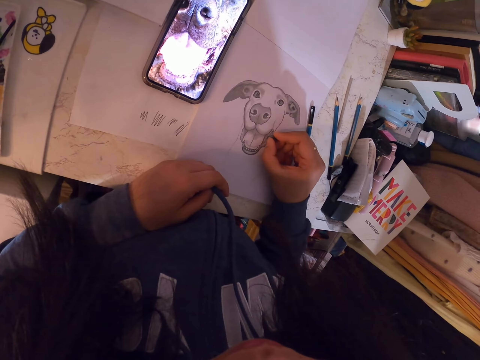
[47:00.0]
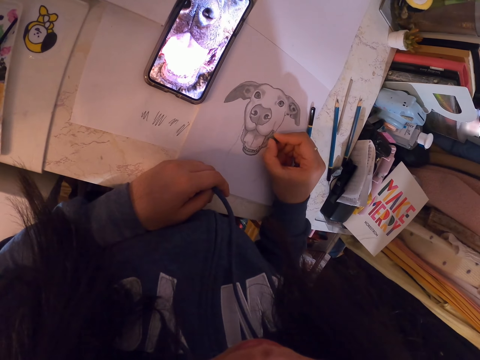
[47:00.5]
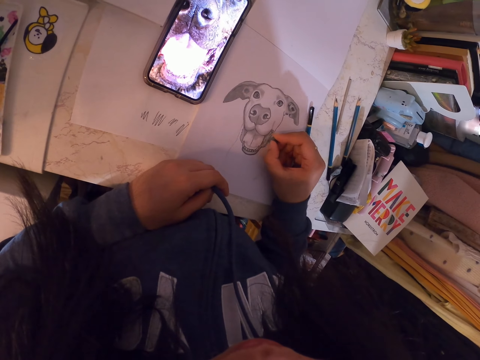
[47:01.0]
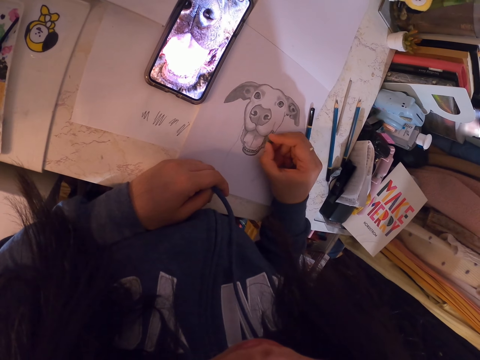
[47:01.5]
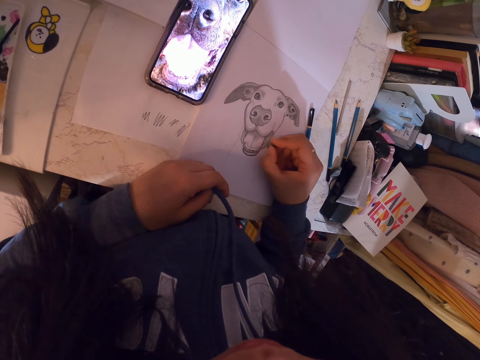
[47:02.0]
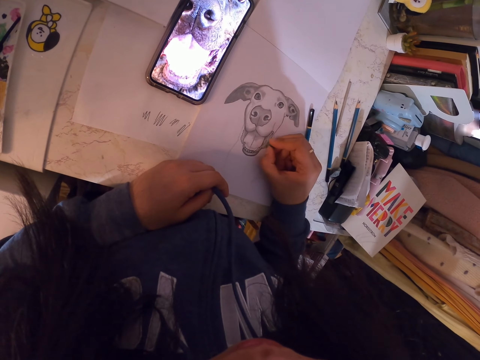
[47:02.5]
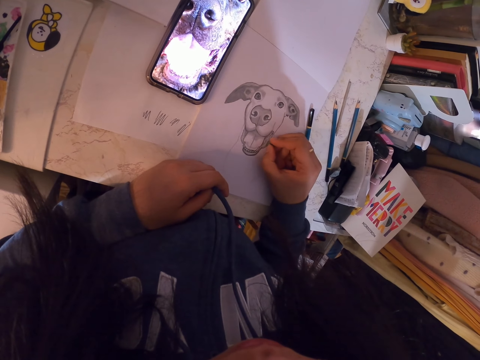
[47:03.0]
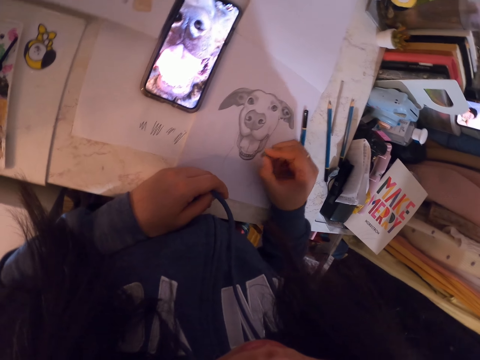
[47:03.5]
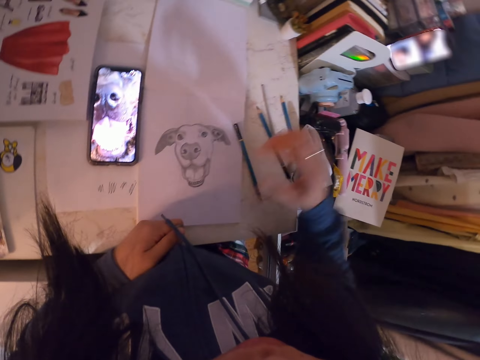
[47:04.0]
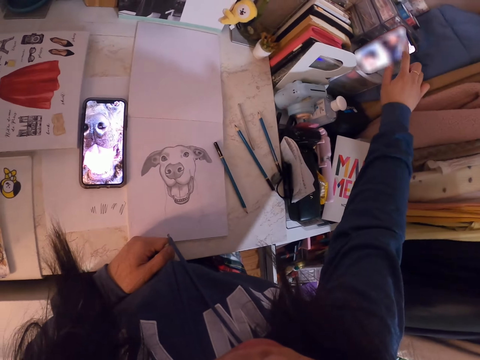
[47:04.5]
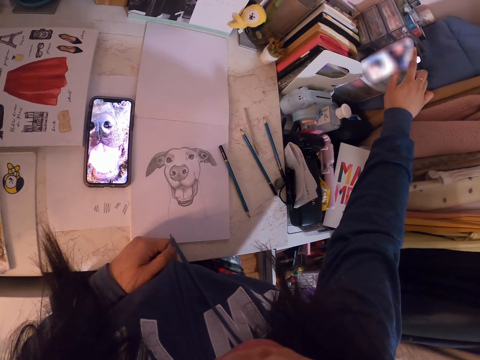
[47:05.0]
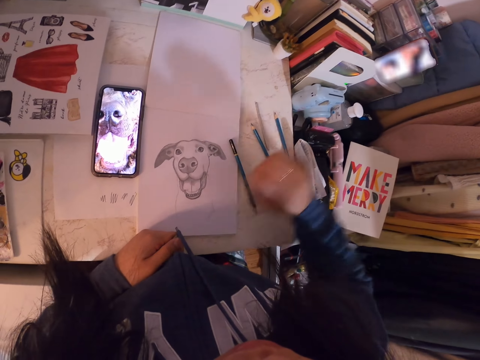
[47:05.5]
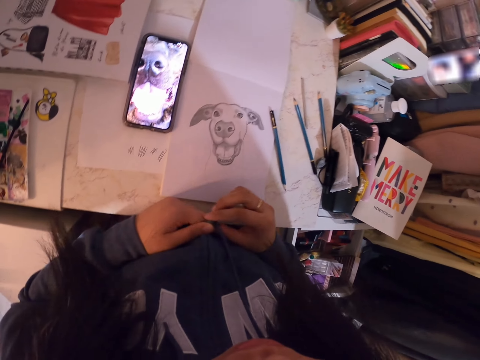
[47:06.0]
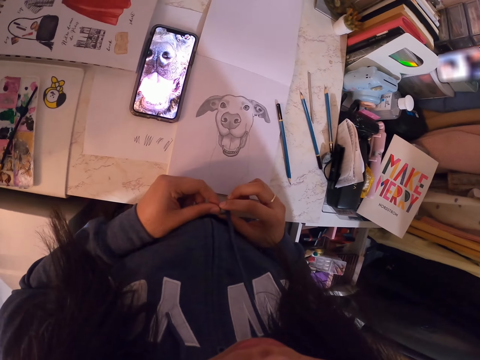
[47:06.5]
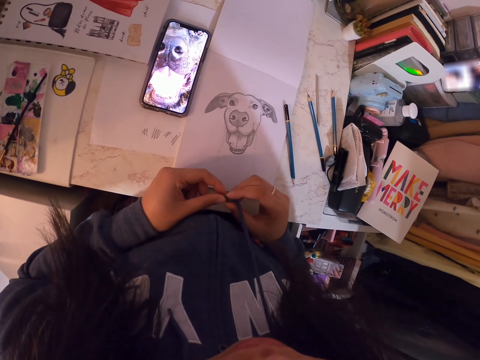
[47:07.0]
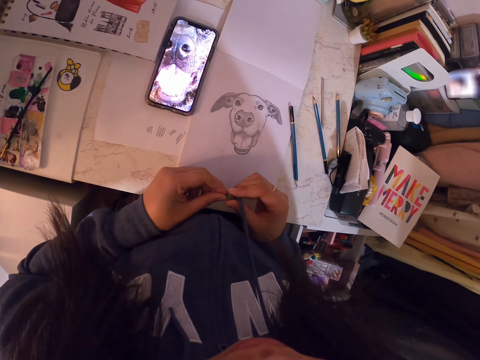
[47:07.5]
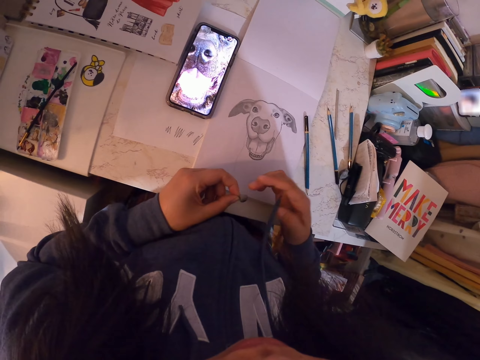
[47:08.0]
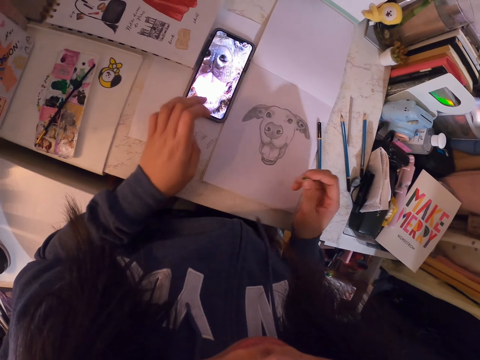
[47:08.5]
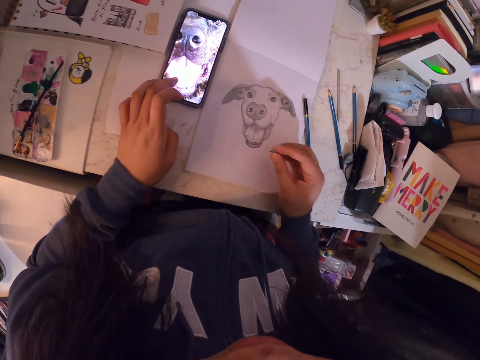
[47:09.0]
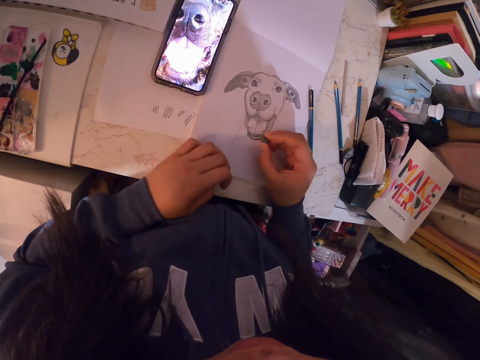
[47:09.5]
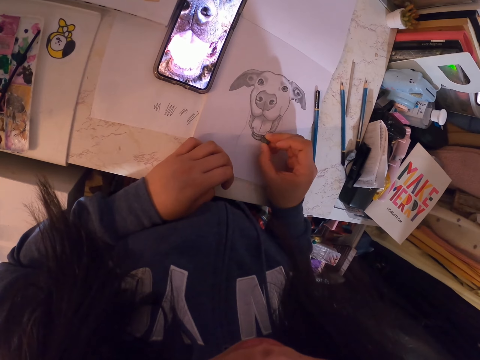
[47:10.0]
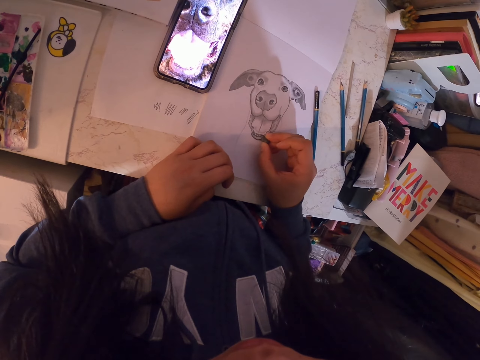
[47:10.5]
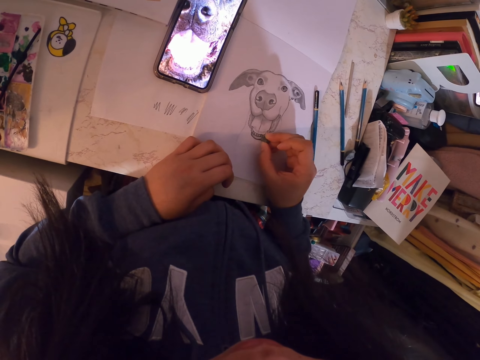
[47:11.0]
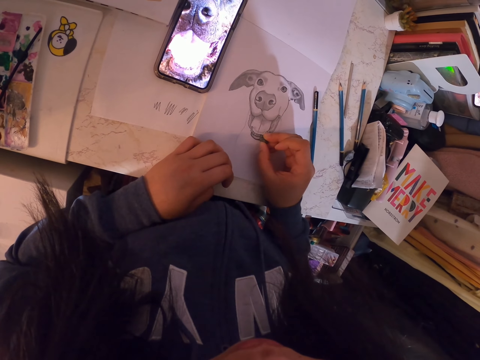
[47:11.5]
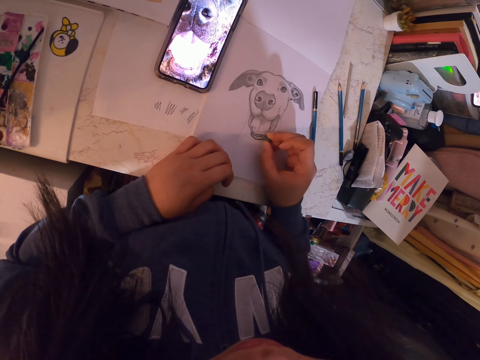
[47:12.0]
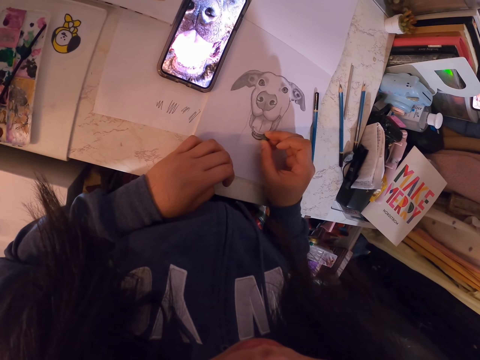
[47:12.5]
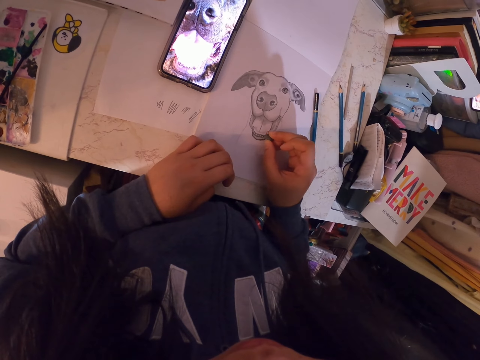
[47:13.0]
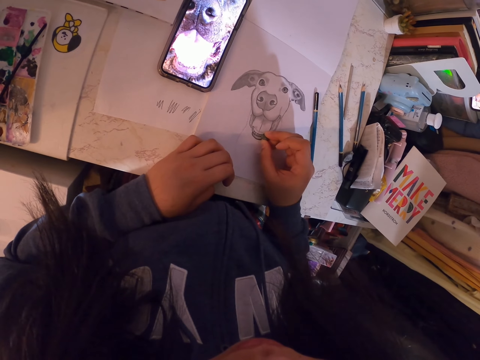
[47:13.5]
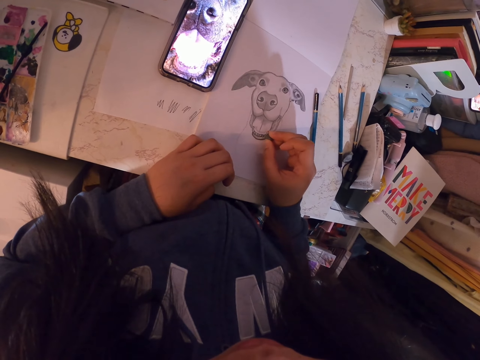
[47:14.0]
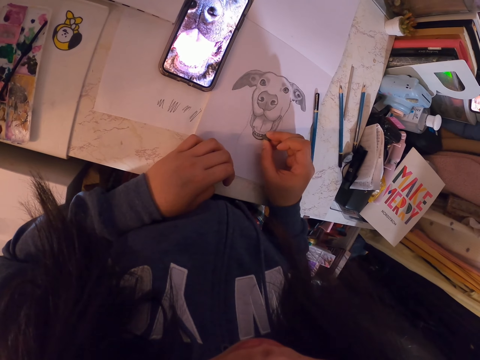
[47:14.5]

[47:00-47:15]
The camera wearer puts the rubber in one hand, the left hand. They operate the cellphone. They adjust the rubber. They mold something. They pass something to the right hand. They erase the image with the rubber.

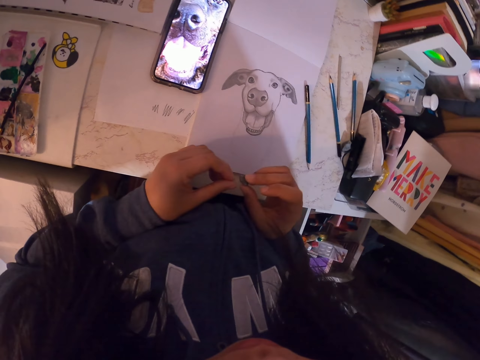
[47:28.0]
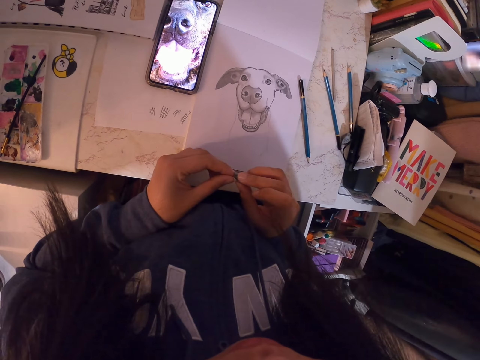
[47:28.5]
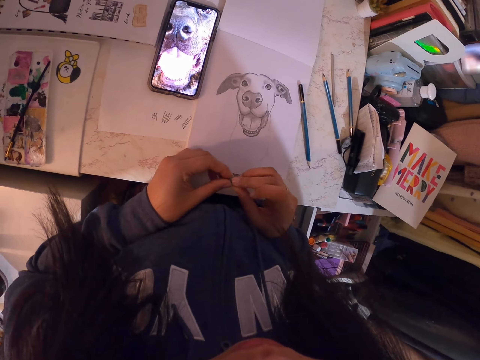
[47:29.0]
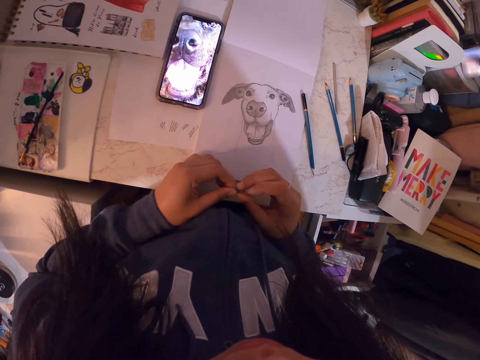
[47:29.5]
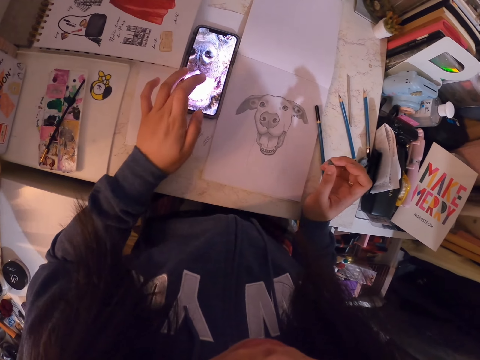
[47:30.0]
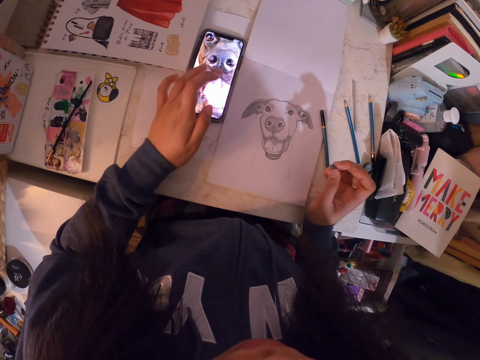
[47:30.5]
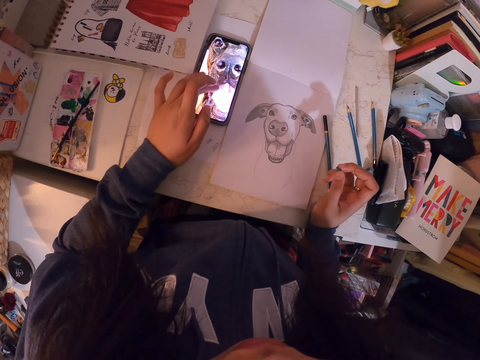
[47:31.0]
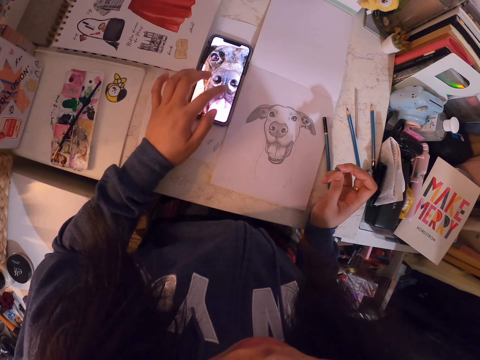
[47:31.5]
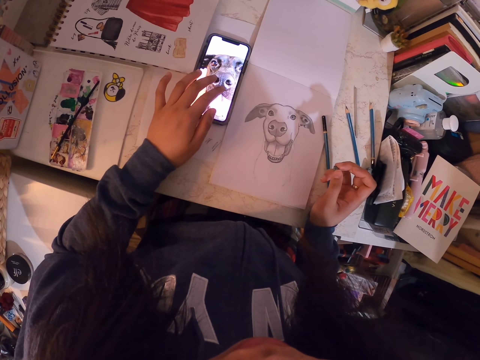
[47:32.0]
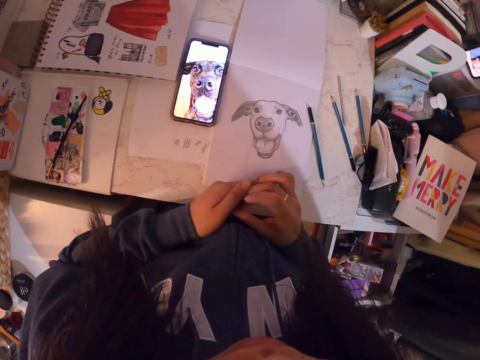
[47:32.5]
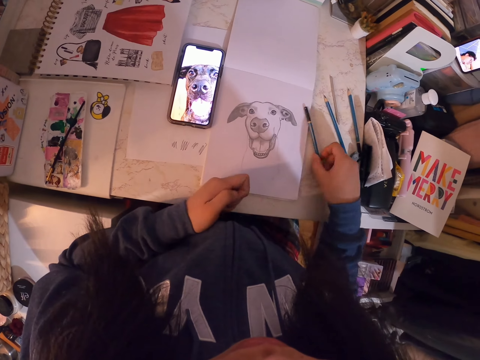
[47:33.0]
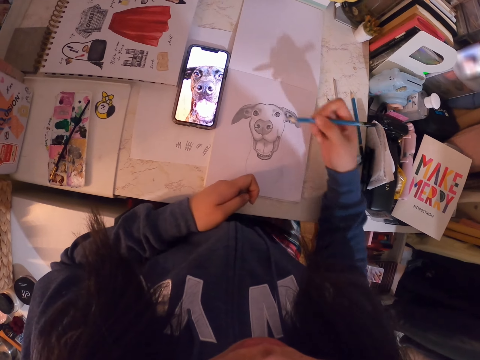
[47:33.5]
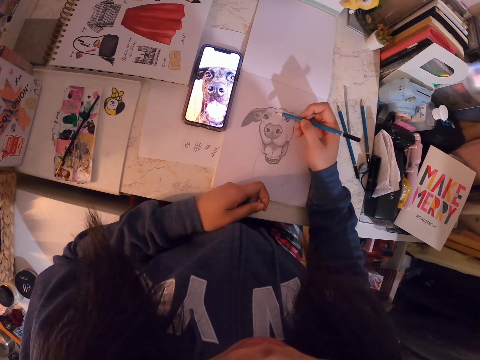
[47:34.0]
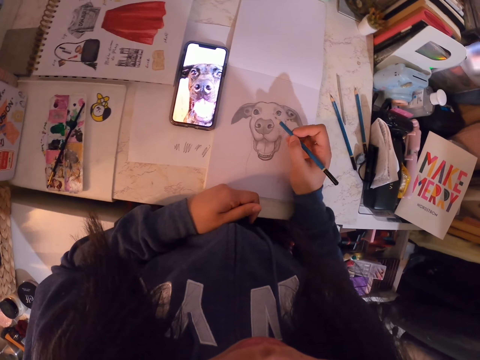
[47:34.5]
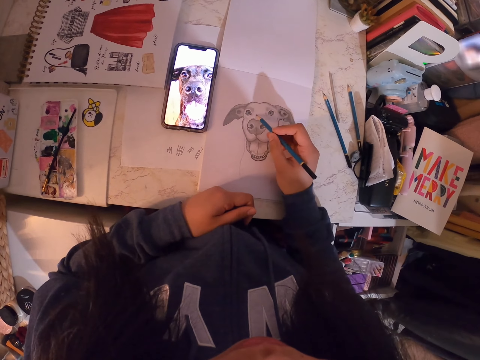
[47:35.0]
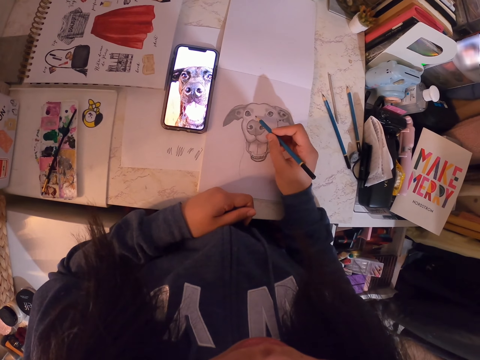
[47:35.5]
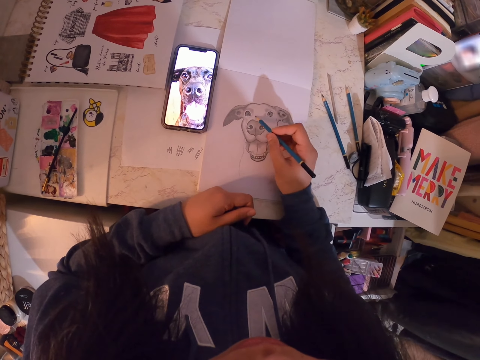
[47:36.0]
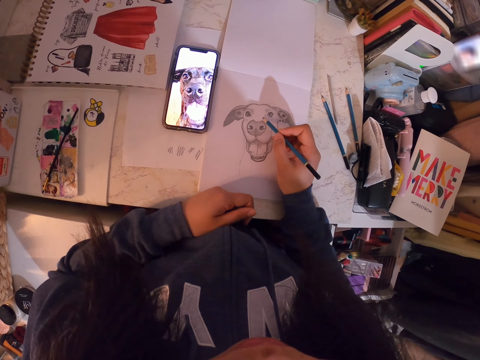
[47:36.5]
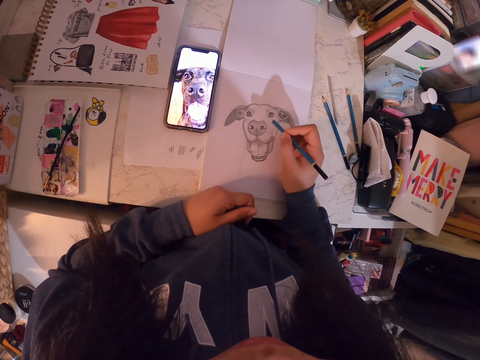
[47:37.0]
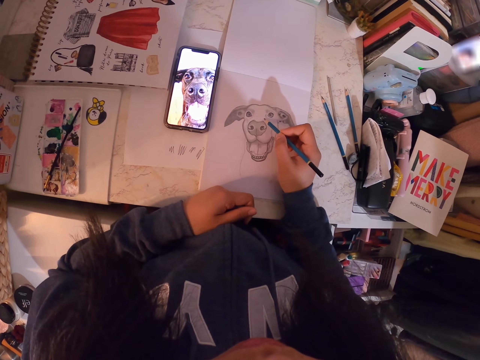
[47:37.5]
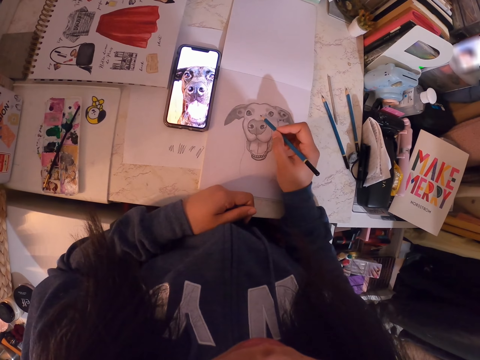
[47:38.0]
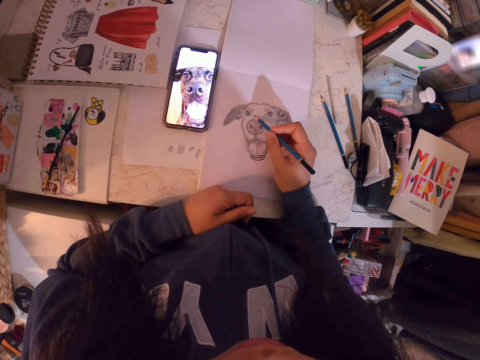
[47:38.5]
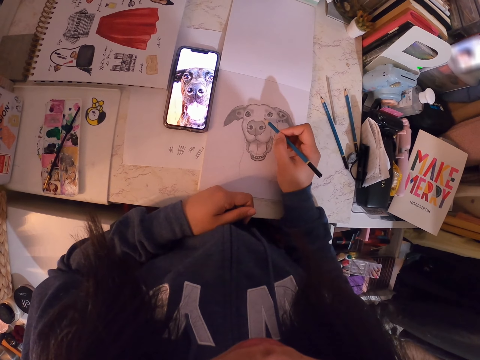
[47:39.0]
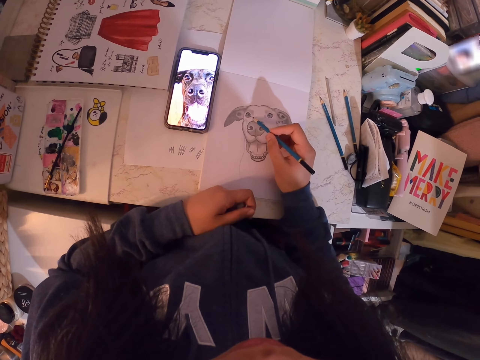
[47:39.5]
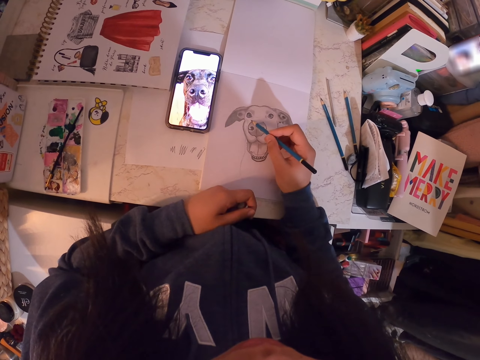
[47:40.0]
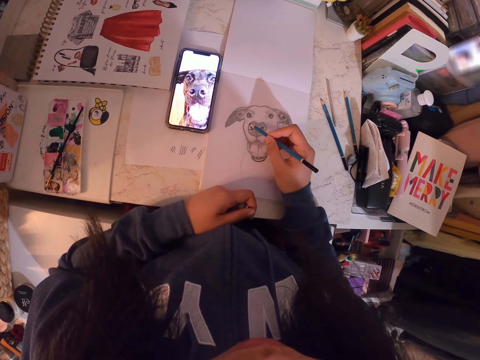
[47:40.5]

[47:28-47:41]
The camera wearer adjusts the rubber. They mold something. They swipe the phone. They exchange the hand holding the rubber, to the left hand. They pick up the pencil. They sketch the image with the pencil in the book.
